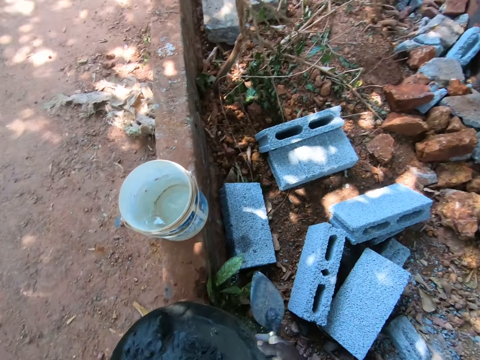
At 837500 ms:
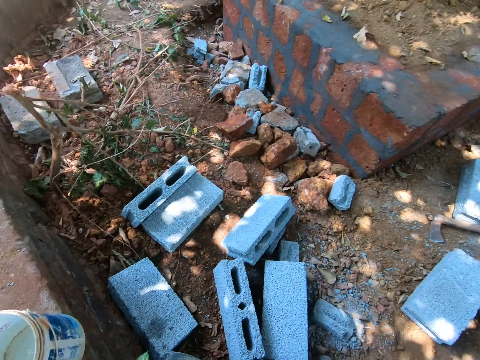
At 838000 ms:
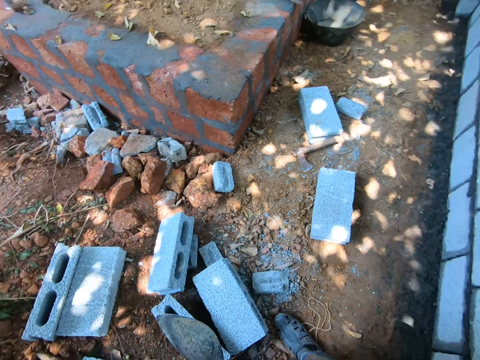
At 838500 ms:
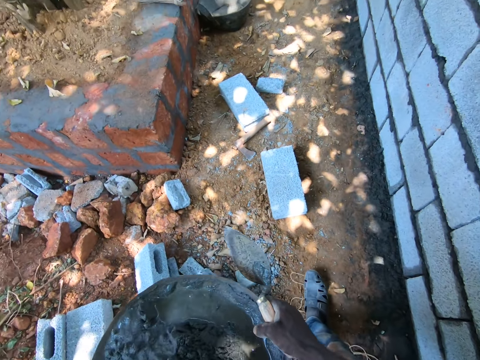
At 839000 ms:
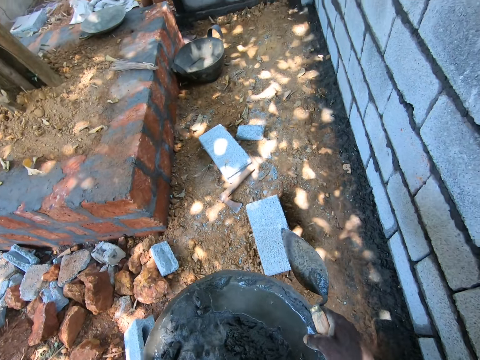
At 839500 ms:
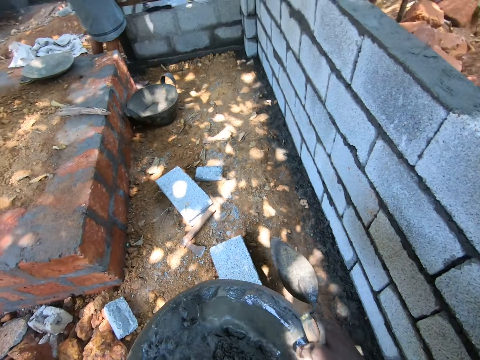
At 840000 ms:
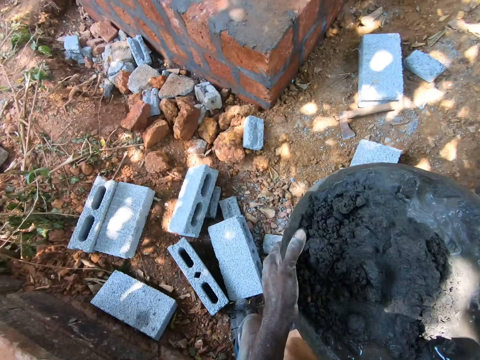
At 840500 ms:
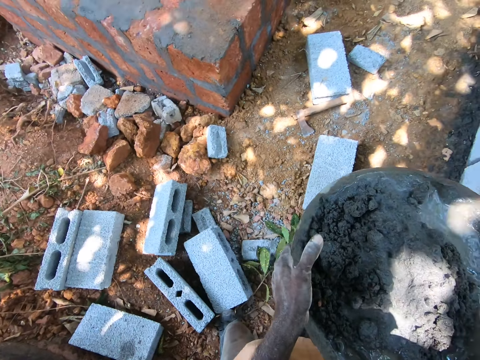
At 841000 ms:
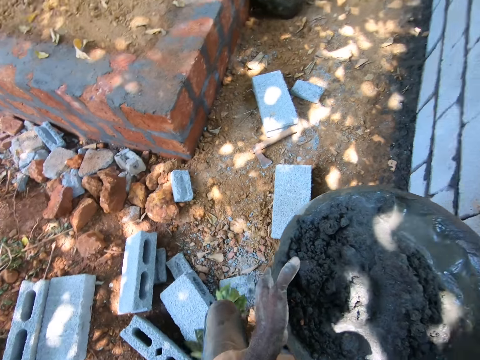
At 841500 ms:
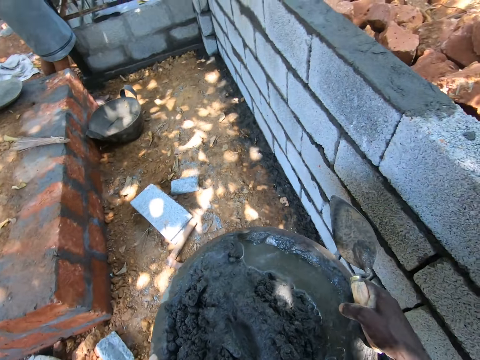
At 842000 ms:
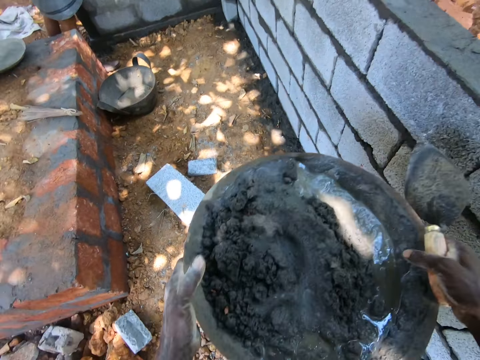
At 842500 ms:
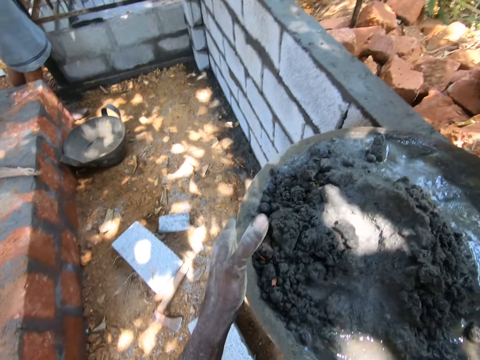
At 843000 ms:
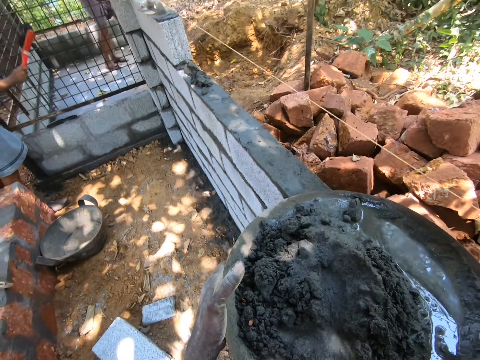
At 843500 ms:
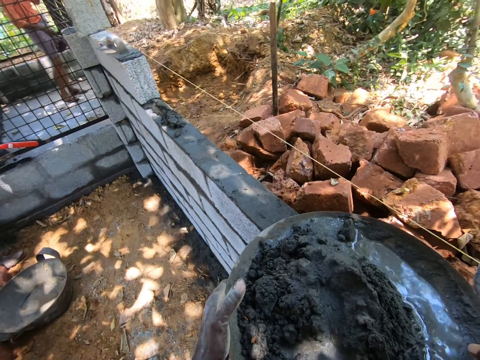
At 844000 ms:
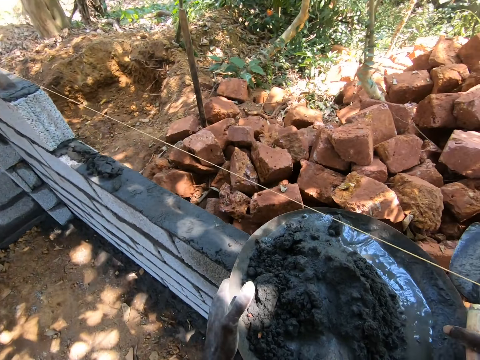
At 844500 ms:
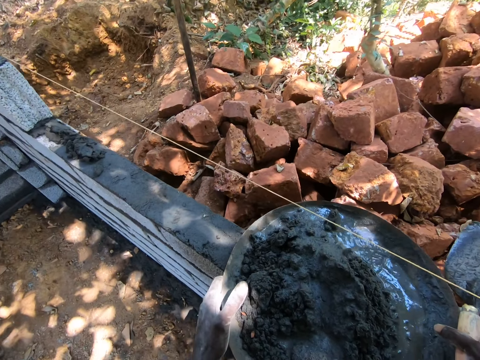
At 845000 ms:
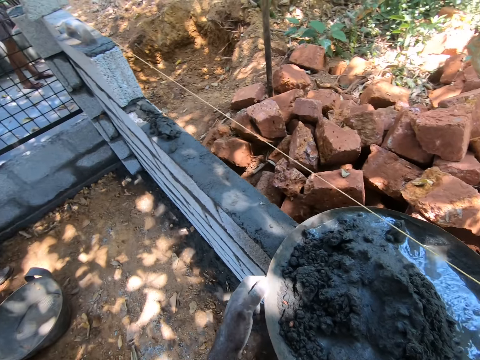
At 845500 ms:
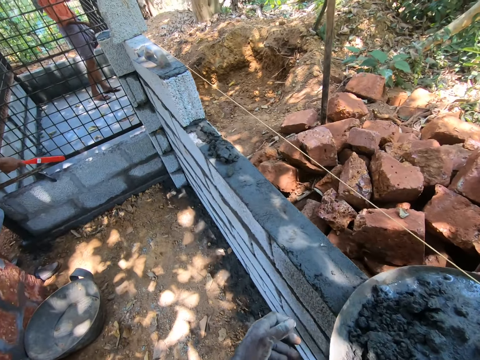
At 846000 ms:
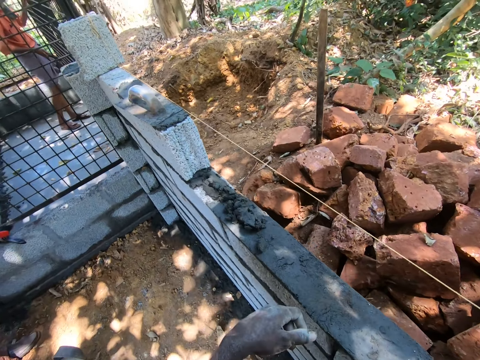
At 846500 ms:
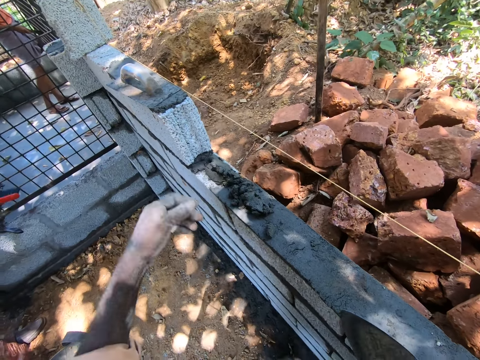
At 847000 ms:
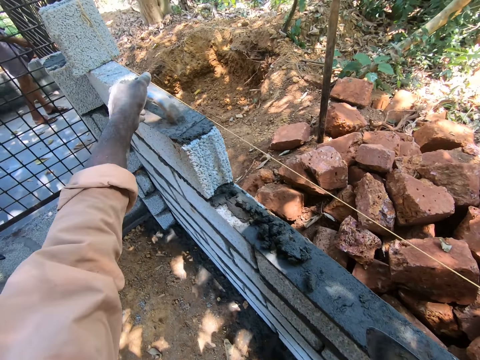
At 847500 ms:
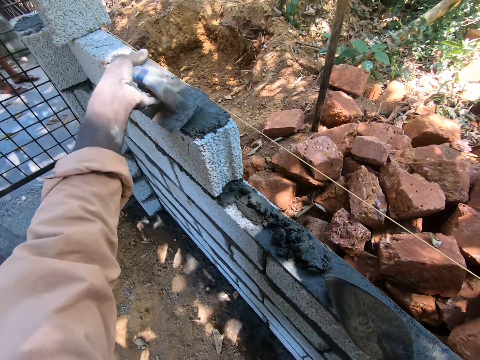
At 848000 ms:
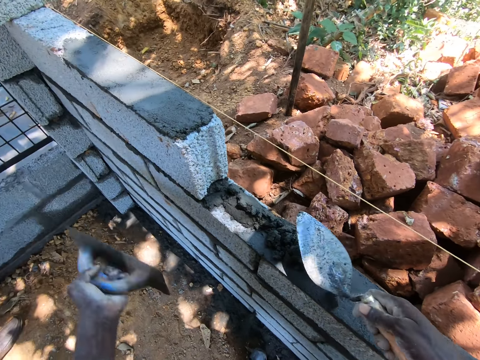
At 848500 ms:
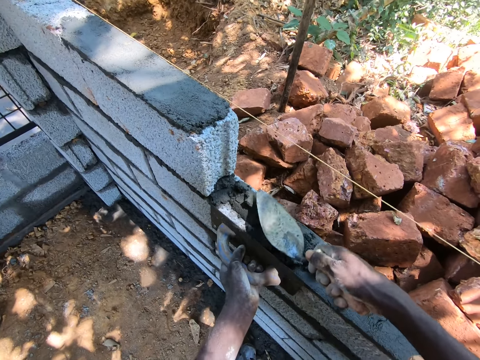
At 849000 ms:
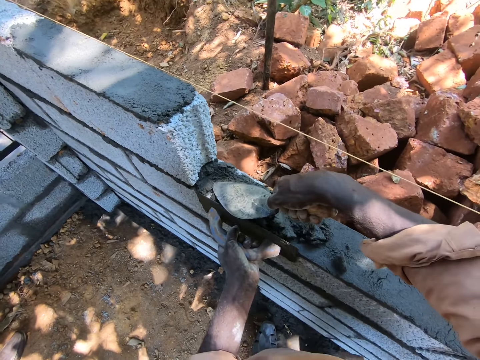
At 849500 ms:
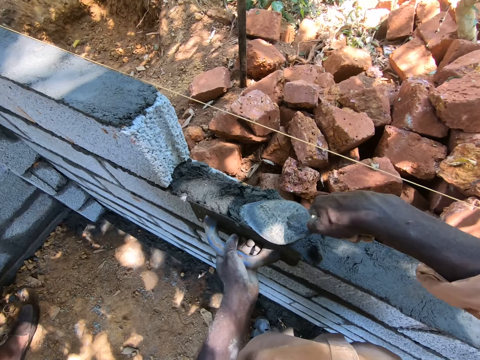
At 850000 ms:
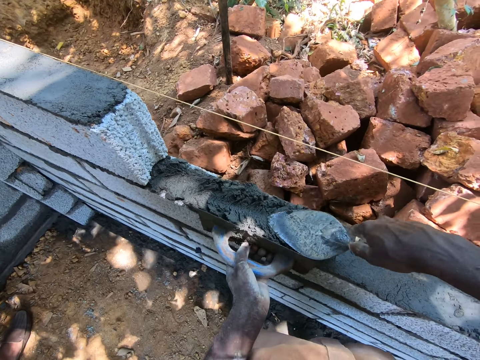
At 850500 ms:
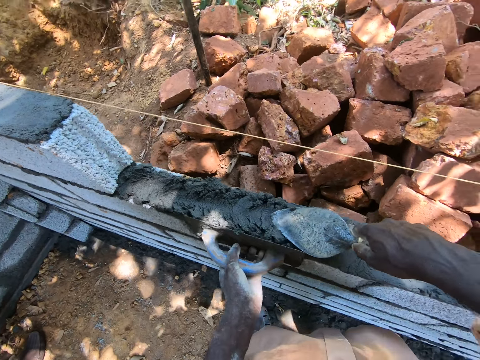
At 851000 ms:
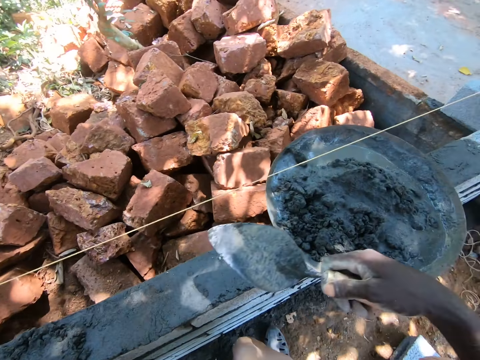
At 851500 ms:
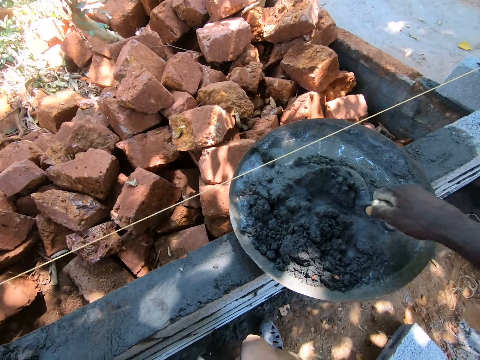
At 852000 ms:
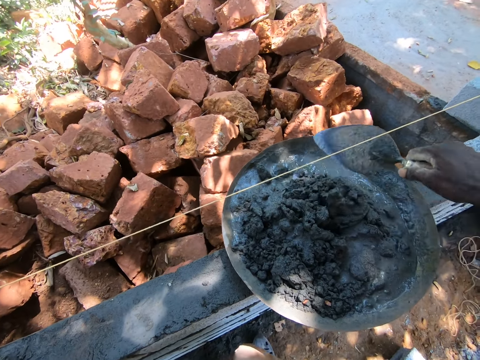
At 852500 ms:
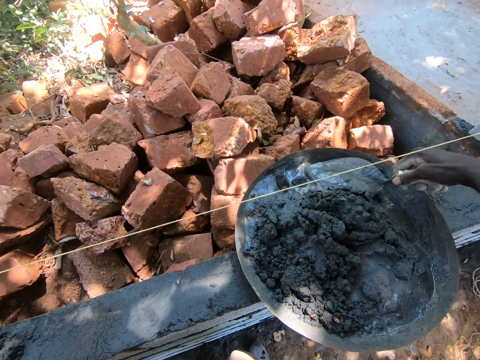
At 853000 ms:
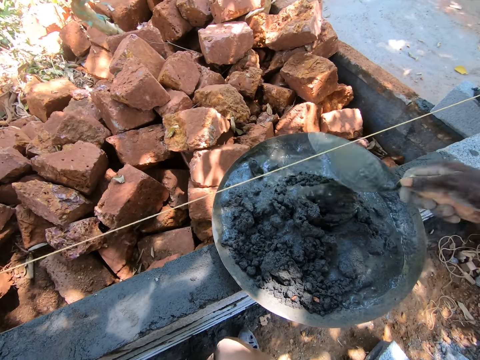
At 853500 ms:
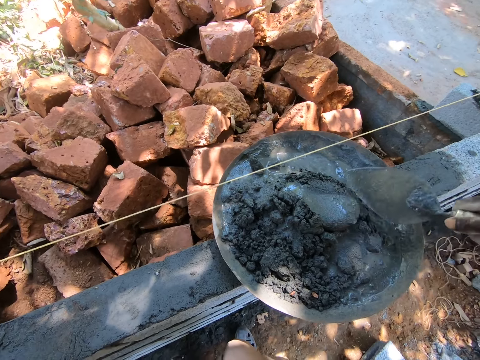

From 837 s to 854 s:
The camera wearer carries the iron tasla. They pick up the basin with the concrete. They move around the working site. They place the basin on the bricks. They pick up a plastering trowel. They spread the concrete on the bricks using the masonry trowel. They pick the cement with the trowel. They turn the concrete in the basin using the masonry trowel.

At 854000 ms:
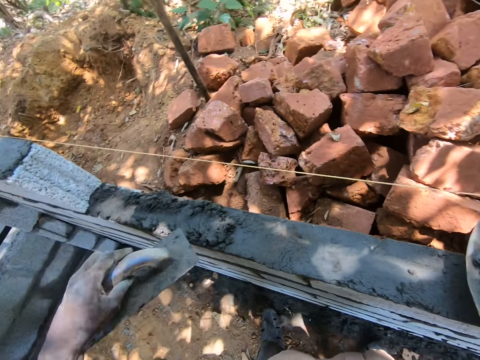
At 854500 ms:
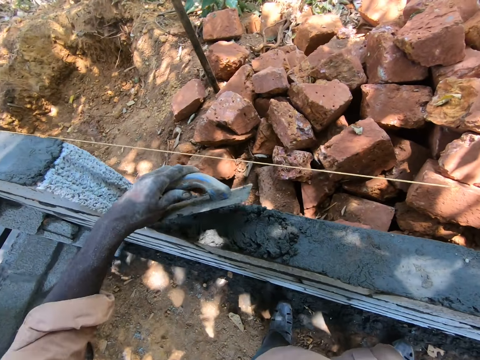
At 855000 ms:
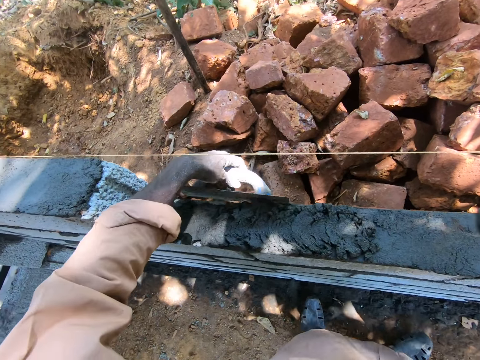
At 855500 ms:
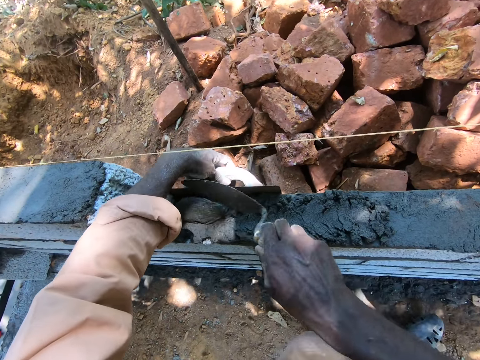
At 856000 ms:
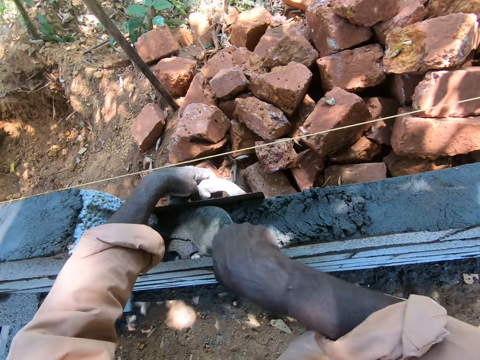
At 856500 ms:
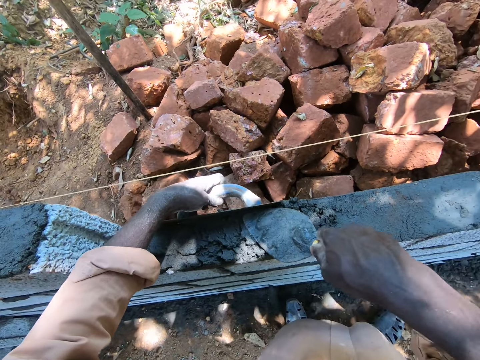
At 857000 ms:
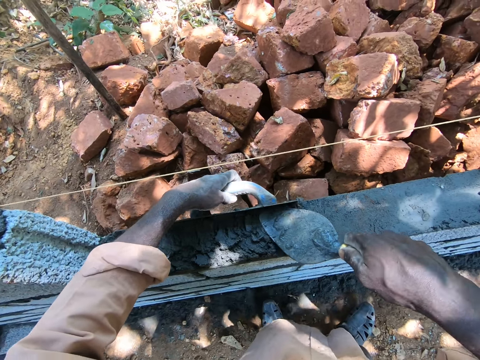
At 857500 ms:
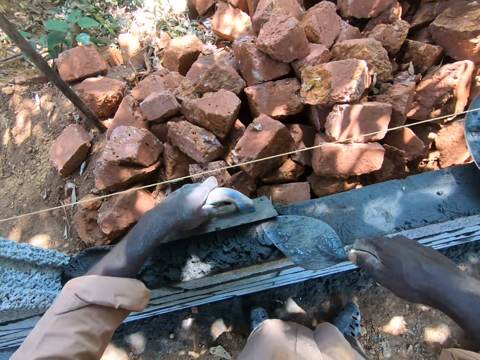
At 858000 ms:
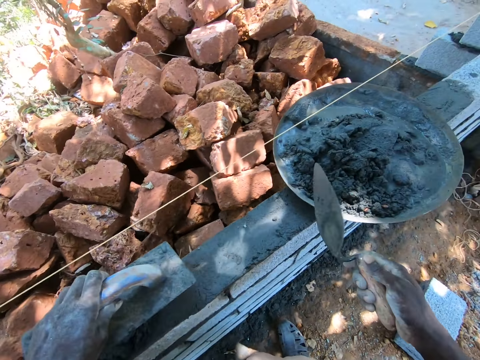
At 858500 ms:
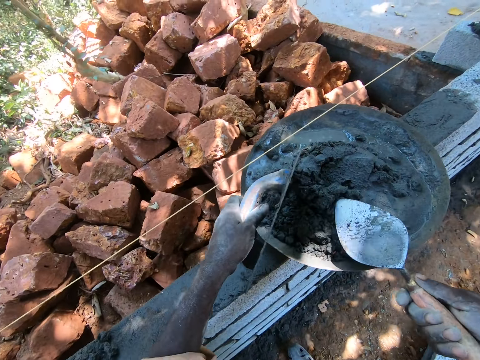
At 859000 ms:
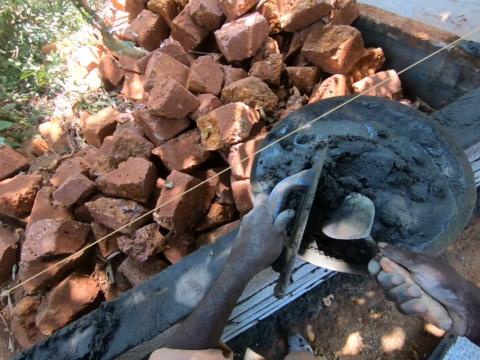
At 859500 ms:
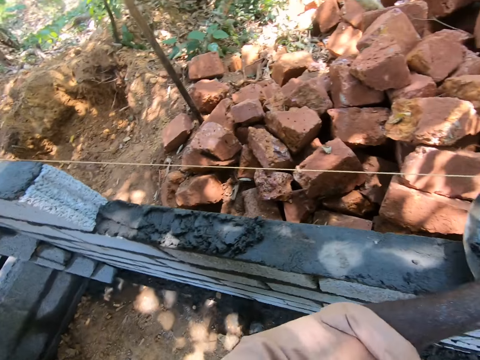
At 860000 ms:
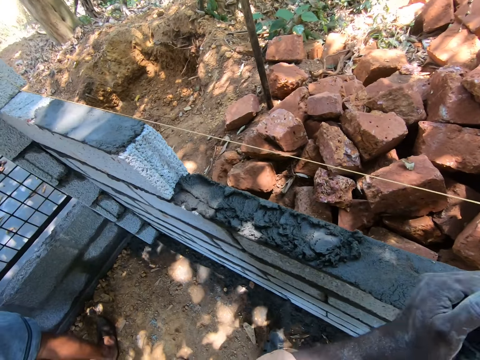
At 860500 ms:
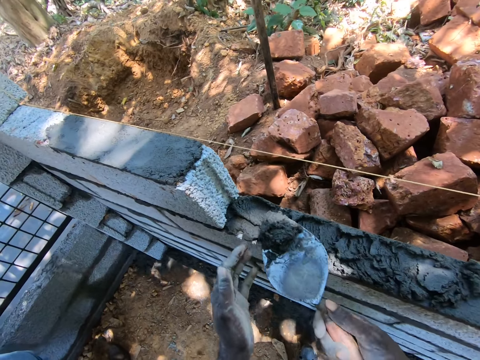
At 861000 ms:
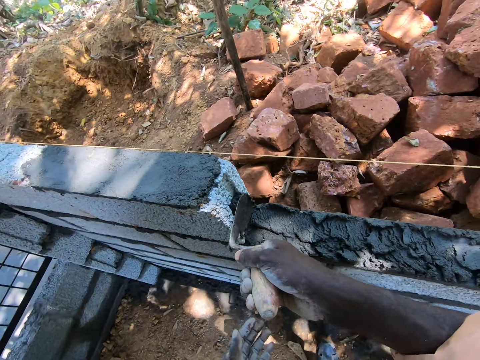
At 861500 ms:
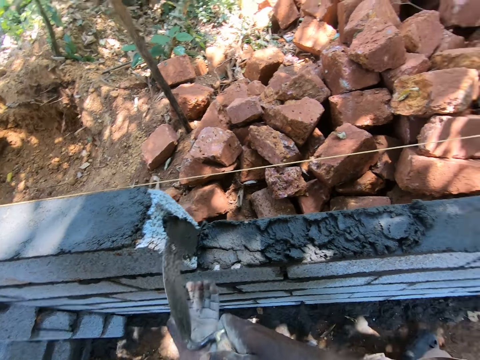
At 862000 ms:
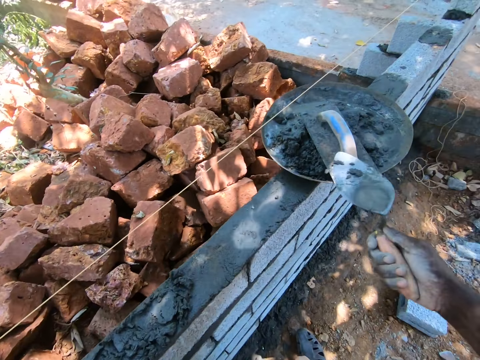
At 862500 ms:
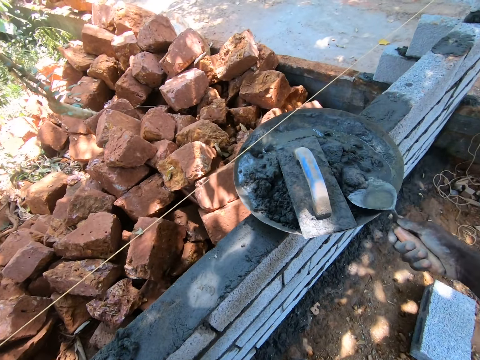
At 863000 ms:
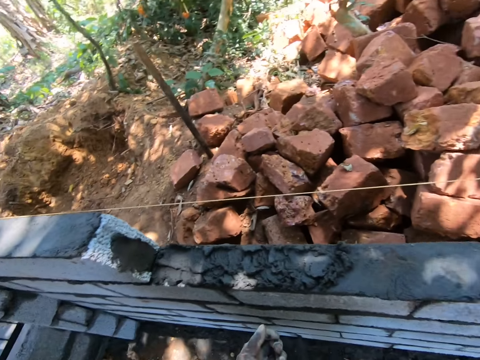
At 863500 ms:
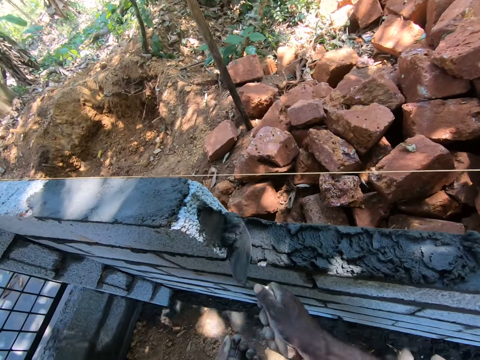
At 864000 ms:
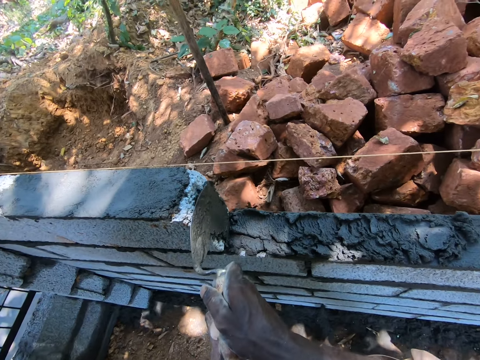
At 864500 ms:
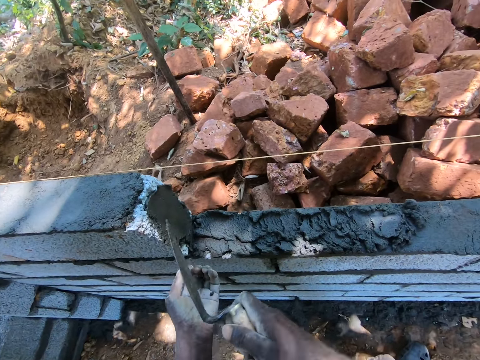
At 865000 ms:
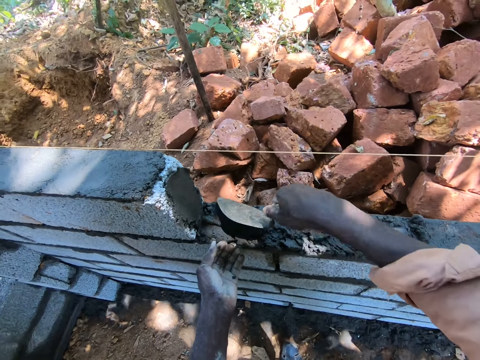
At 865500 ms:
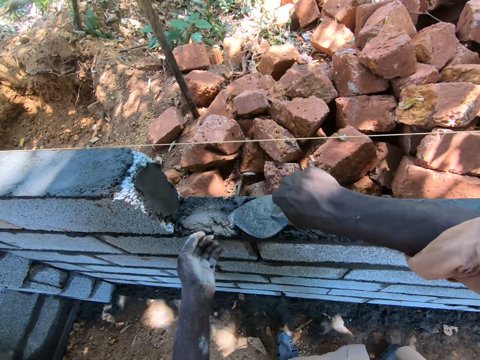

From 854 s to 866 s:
The camera wearer scoops the concrete in the basin using the masonry trowel. They place the concrete on the bricks. They spread the concrete on the bricks using the masonry trowel. They scoop the concrete in the basin using the masonry trowel. They place the concrete on the bricks. They scoop the concrete in the basin using the masonry trowel. They place the concrete on the bricks. They spread the concrete on the bricks using the masonry trowel.
